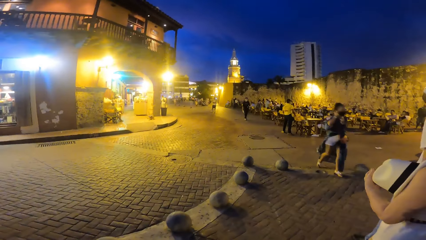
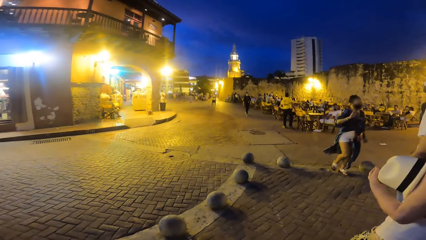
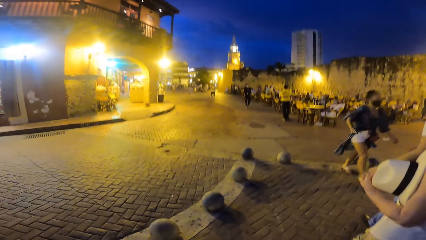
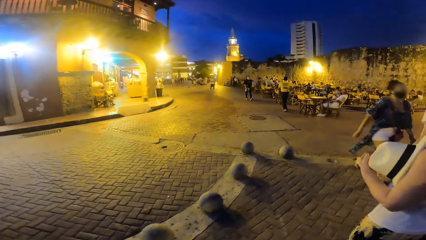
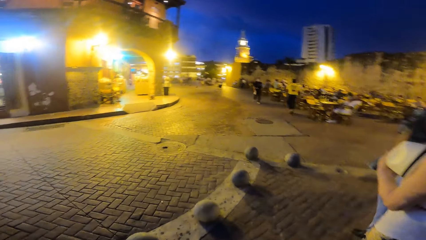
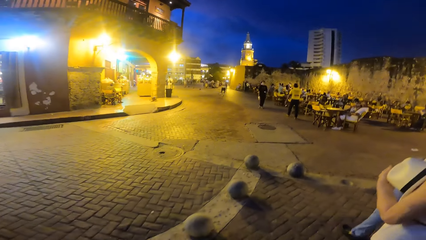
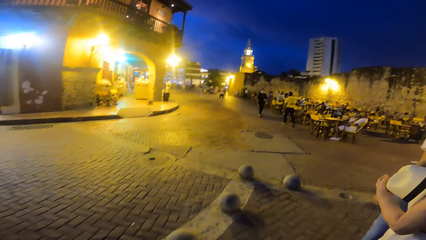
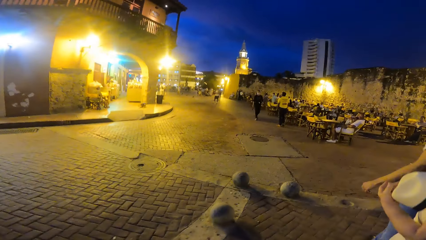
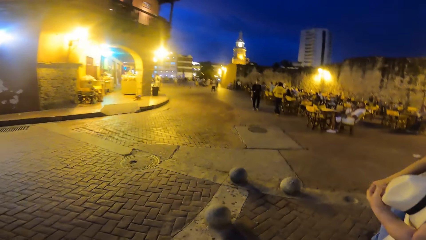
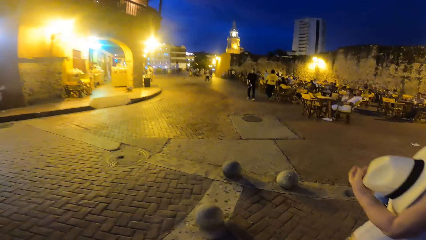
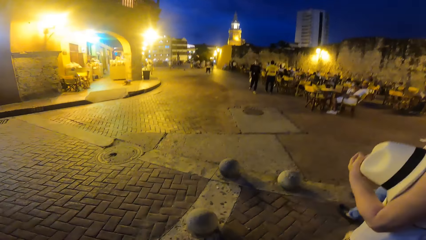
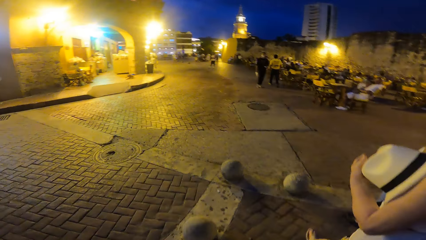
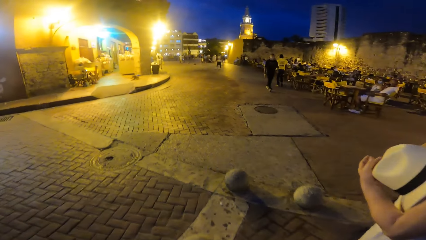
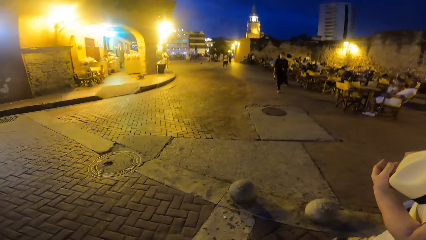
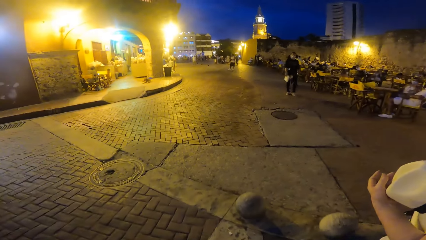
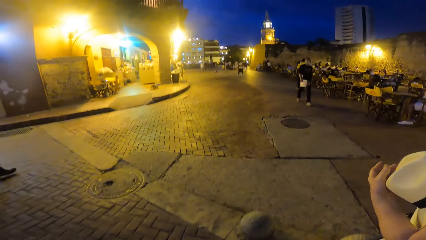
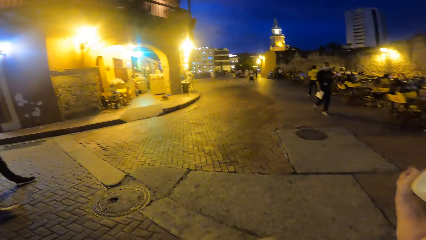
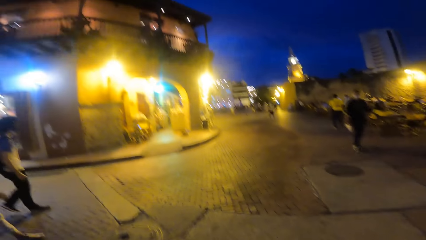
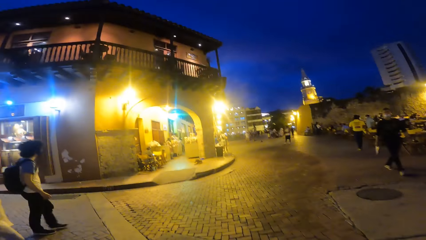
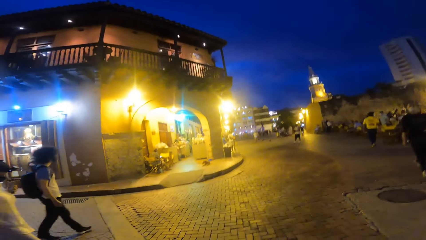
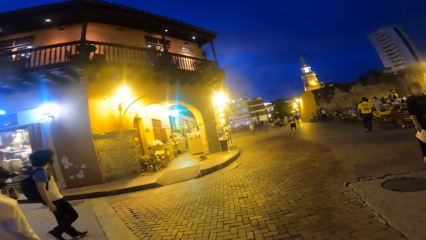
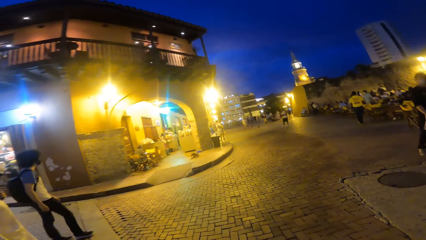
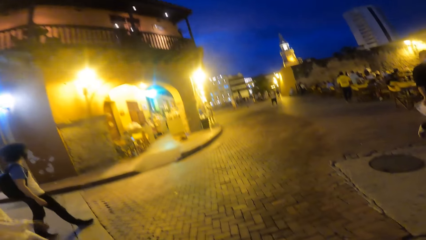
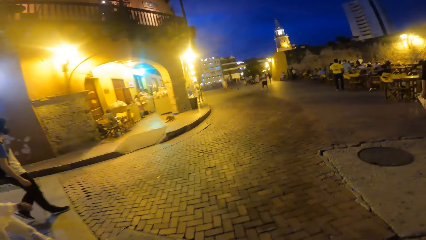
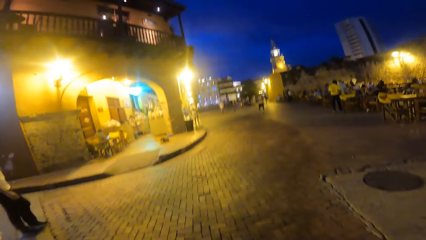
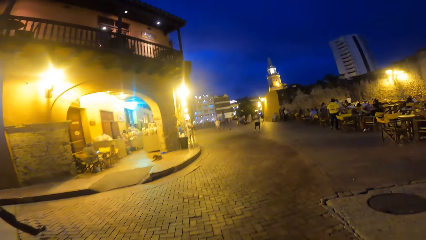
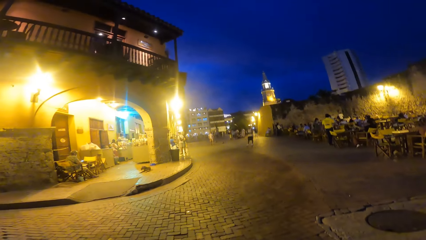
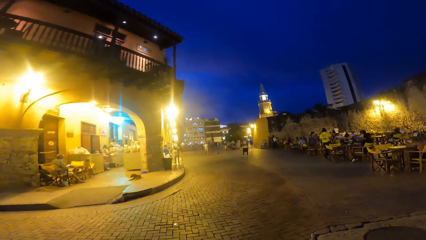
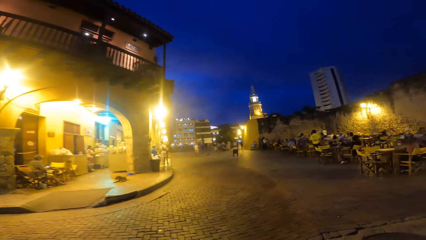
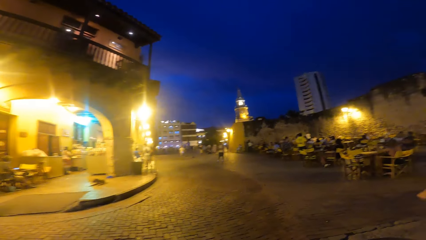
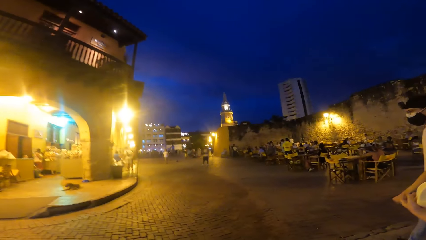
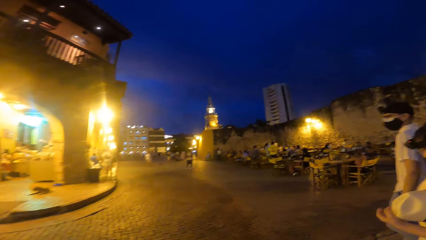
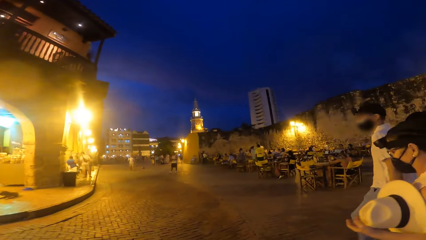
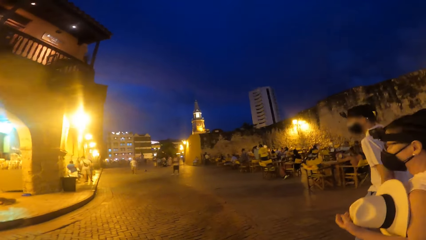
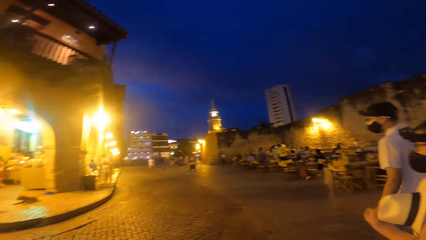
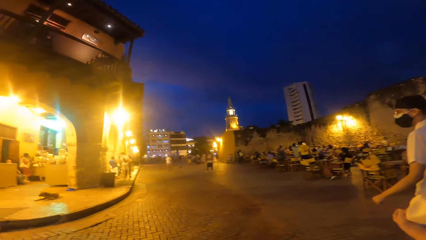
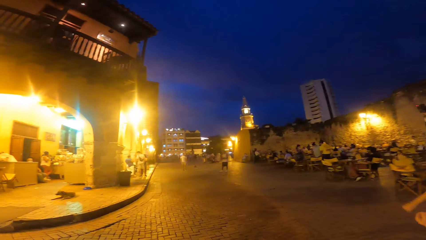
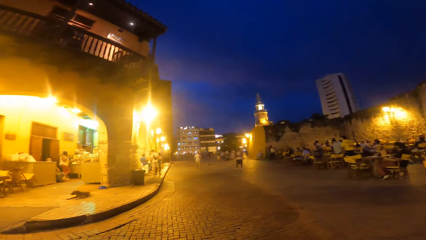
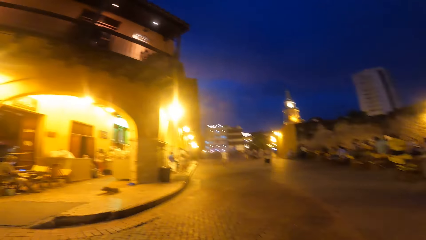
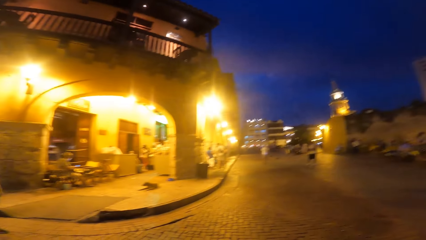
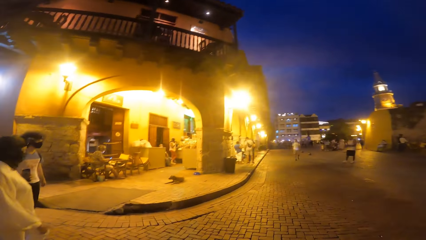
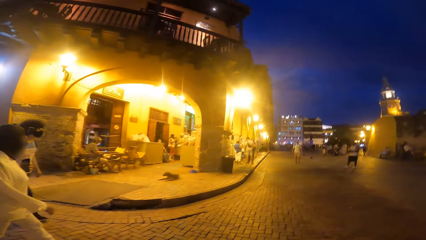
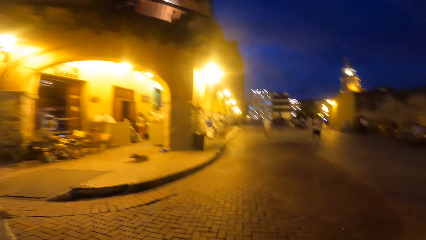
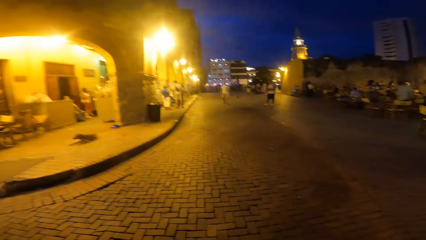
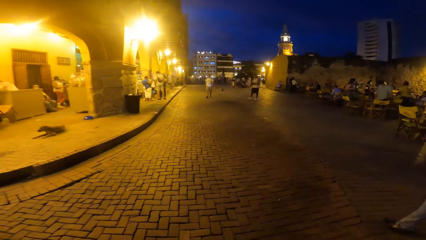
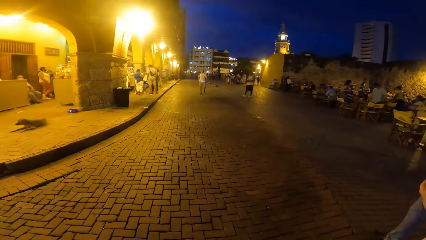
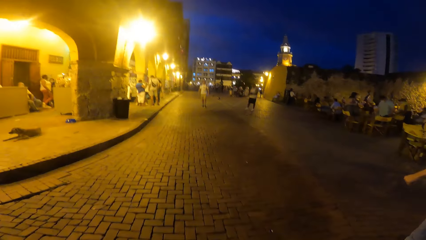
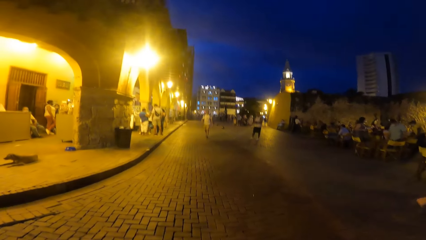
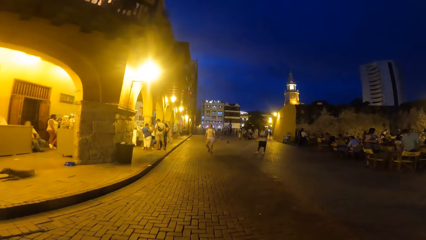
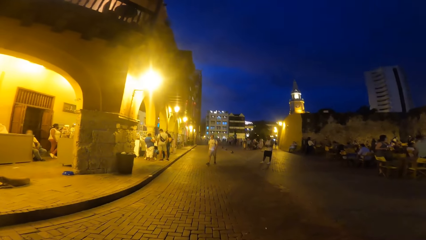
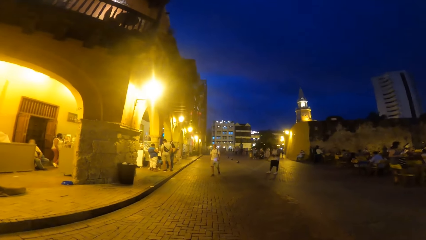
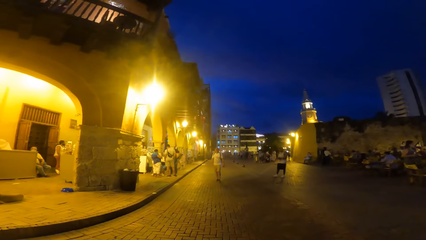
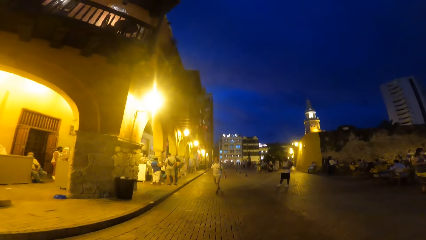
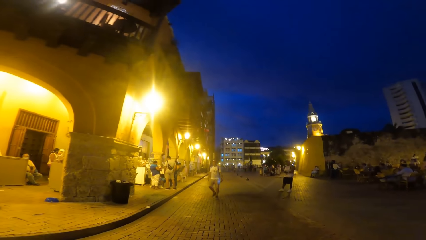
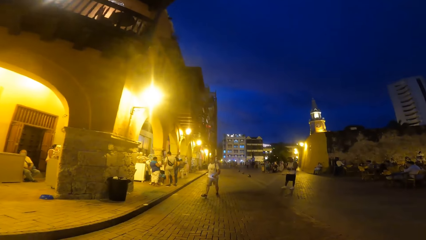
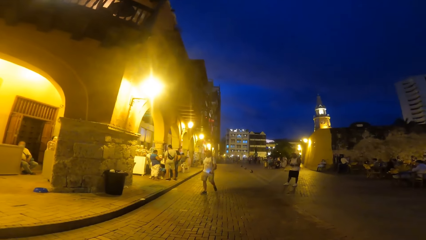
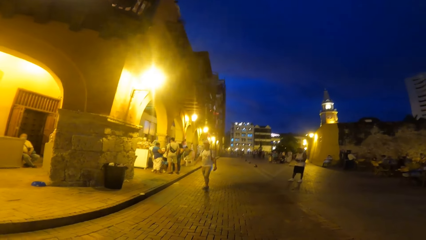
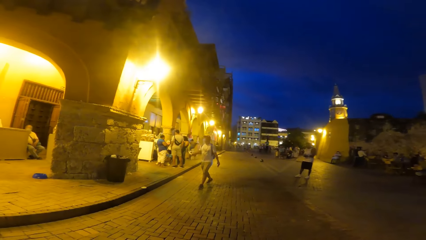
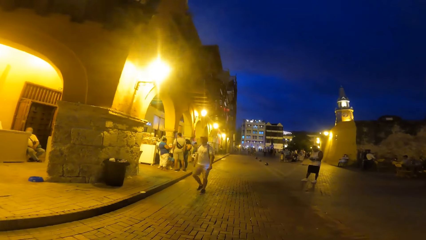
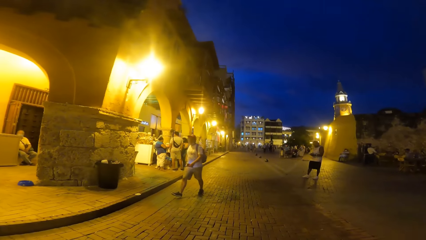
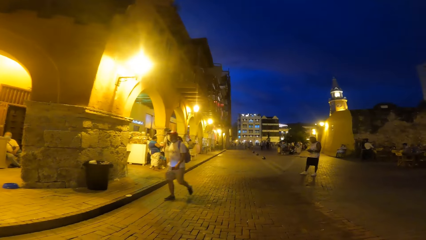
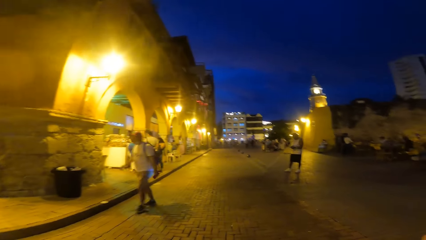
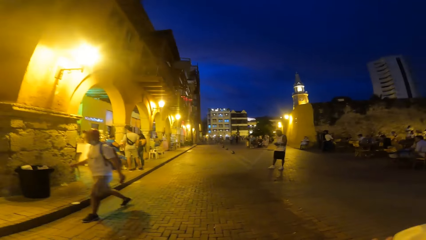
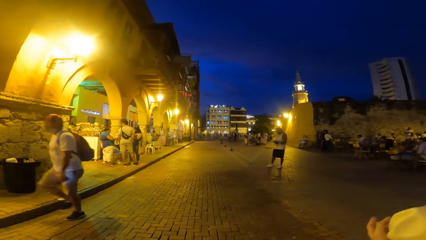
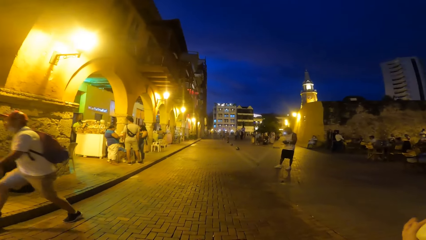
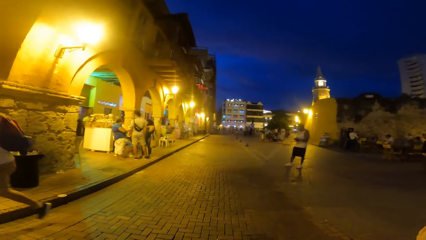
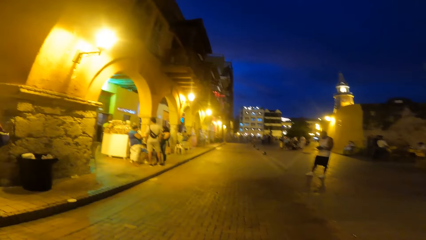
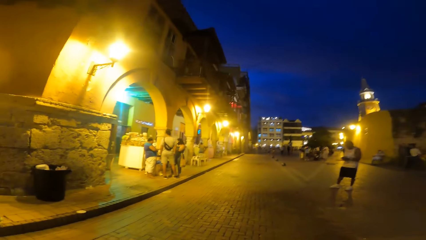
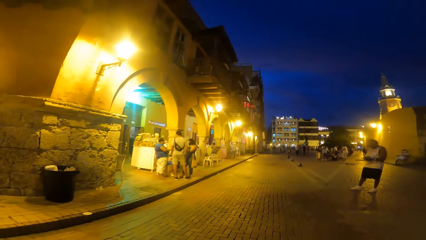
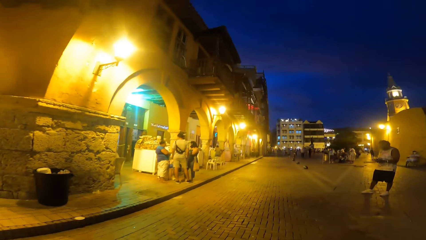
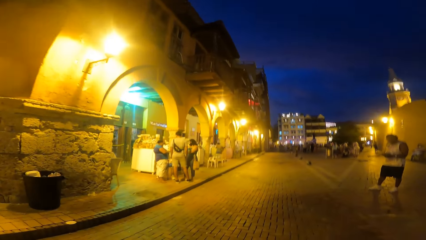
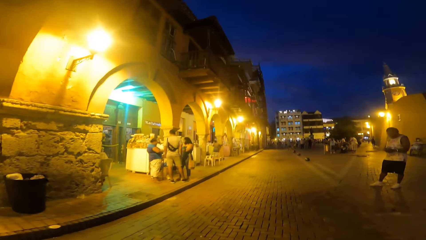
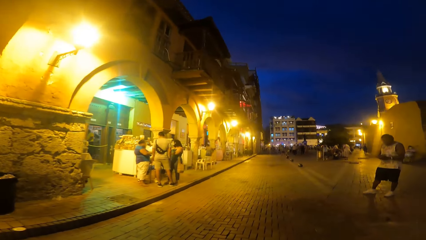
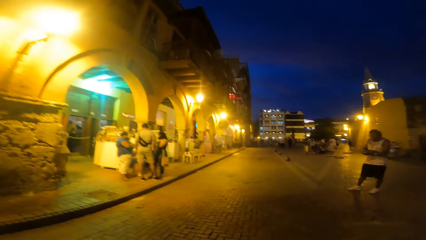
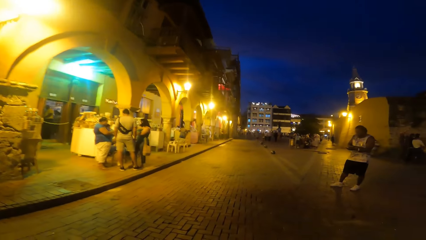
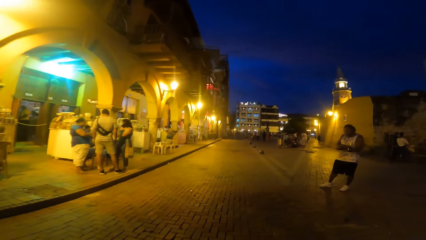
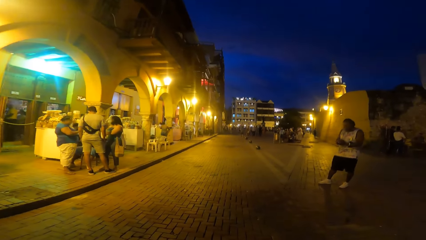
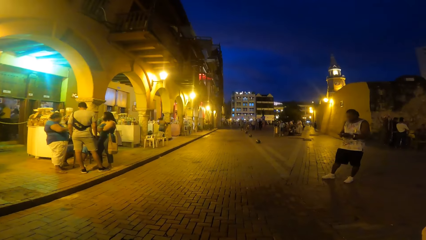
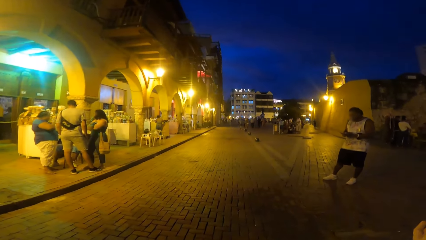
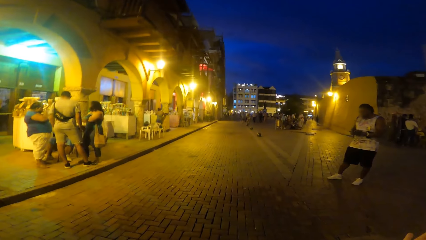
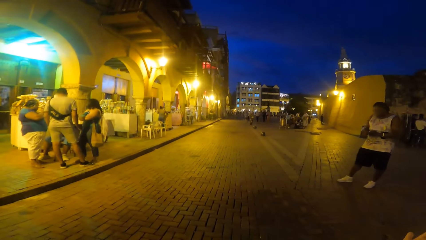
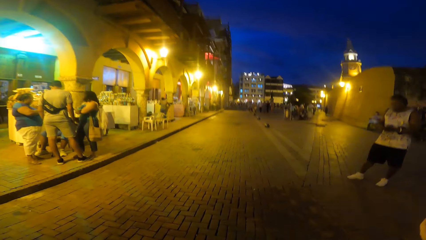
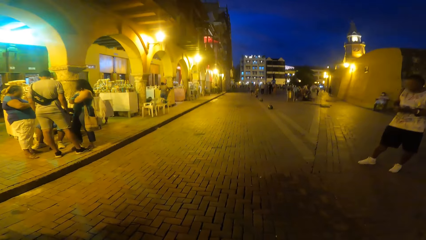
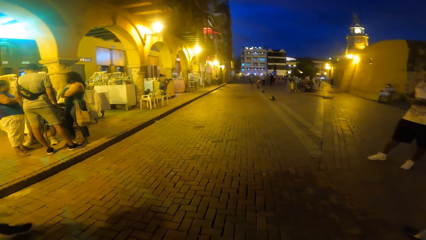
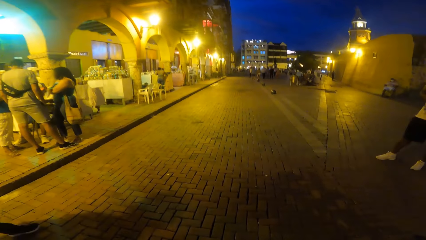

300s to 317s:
A man walks on the road. Another man walks on the road. A woman walks on the road. Another woman walks on the road. The first man walks on the road. The first woman walks on the road. The other man walks on the road.
